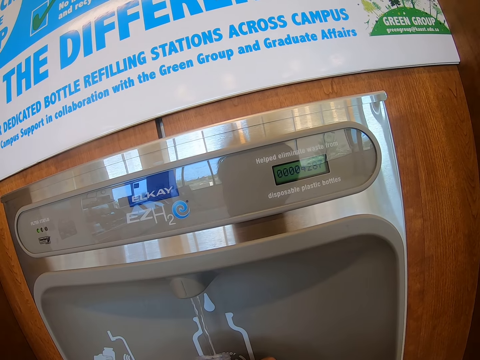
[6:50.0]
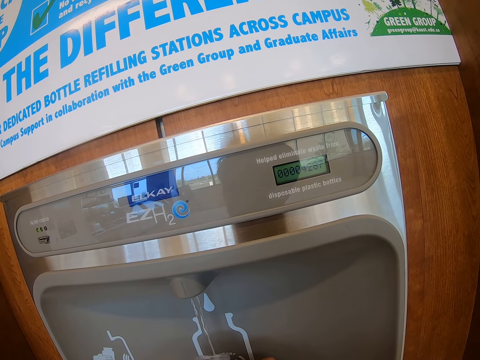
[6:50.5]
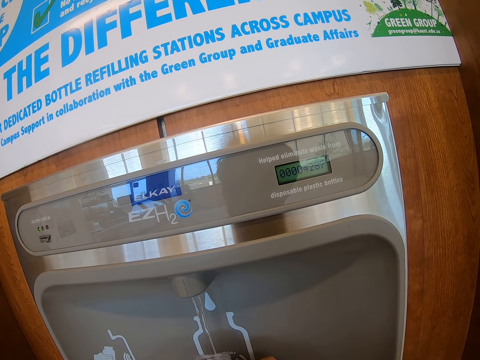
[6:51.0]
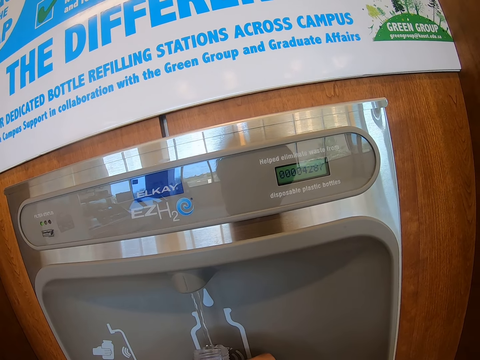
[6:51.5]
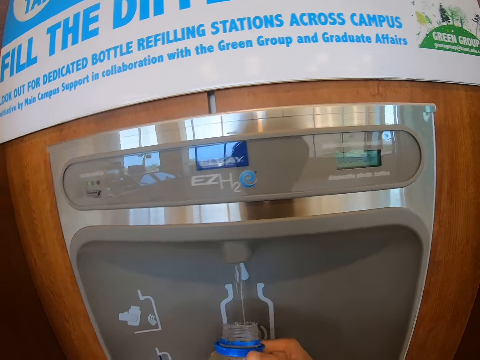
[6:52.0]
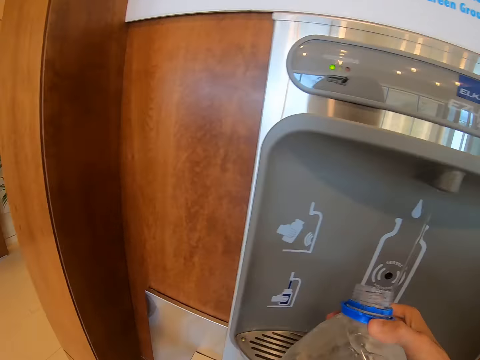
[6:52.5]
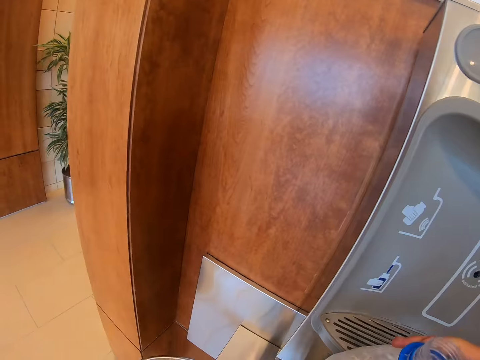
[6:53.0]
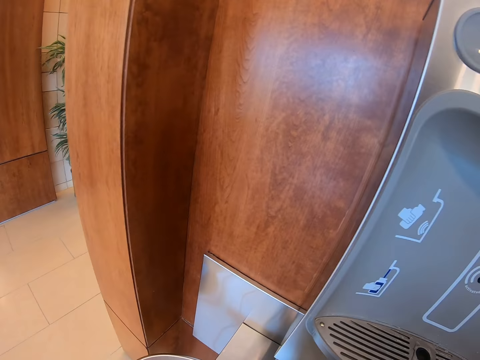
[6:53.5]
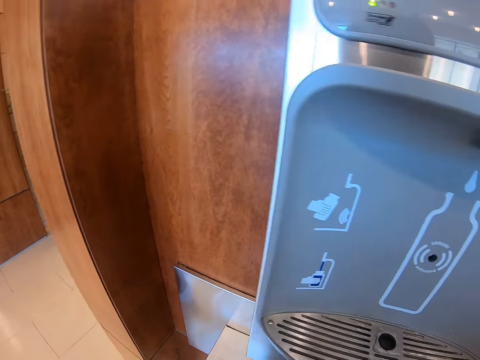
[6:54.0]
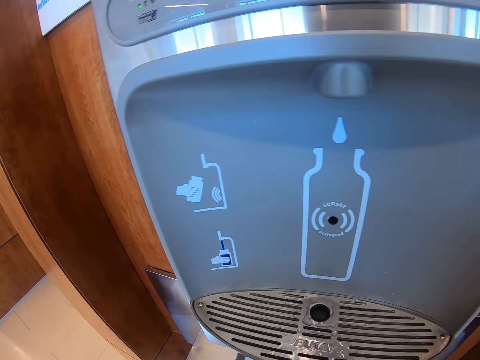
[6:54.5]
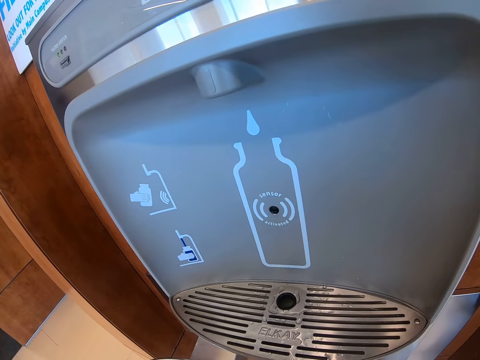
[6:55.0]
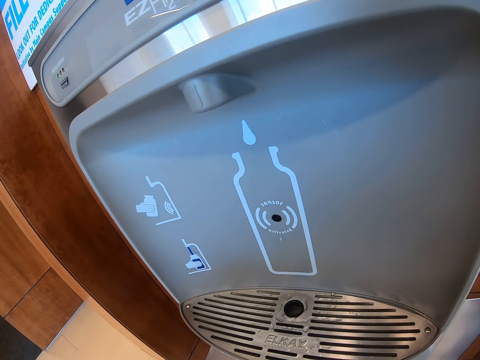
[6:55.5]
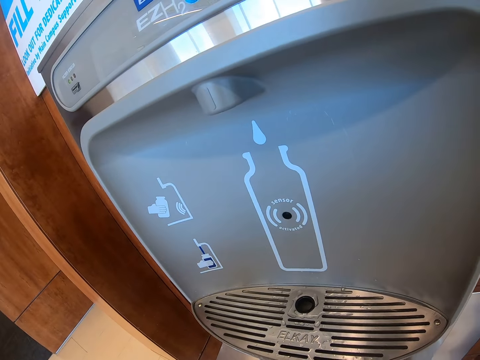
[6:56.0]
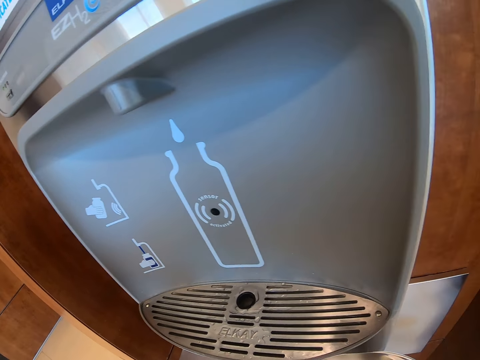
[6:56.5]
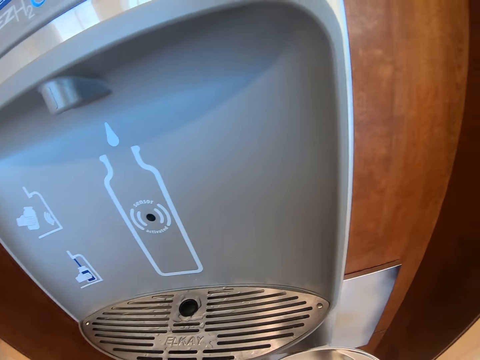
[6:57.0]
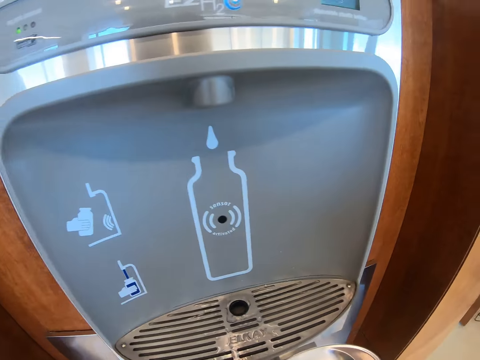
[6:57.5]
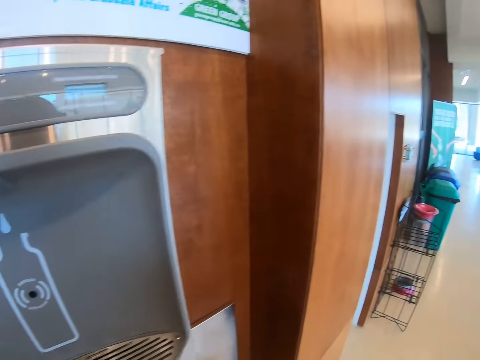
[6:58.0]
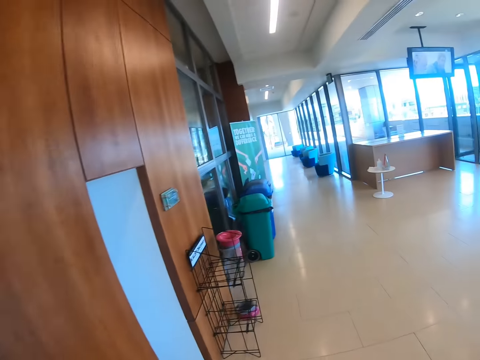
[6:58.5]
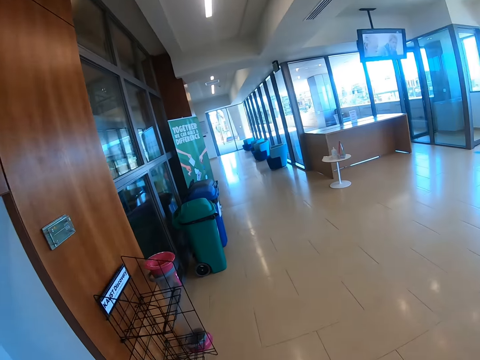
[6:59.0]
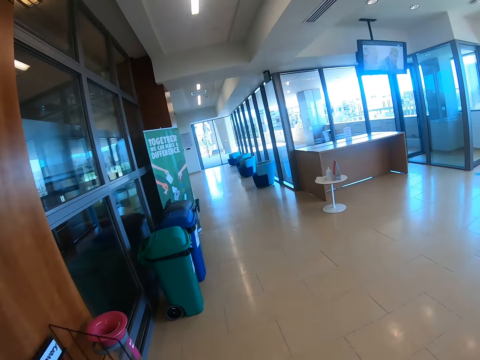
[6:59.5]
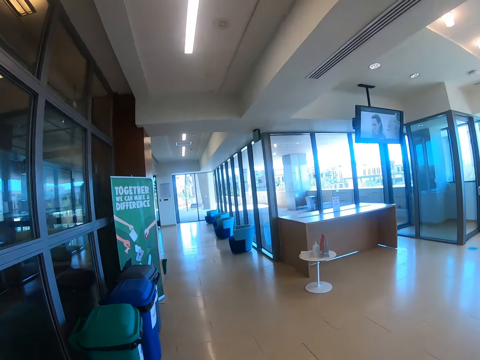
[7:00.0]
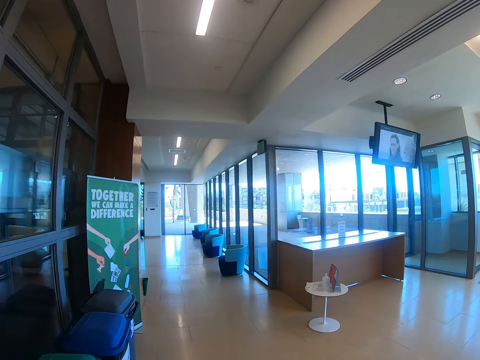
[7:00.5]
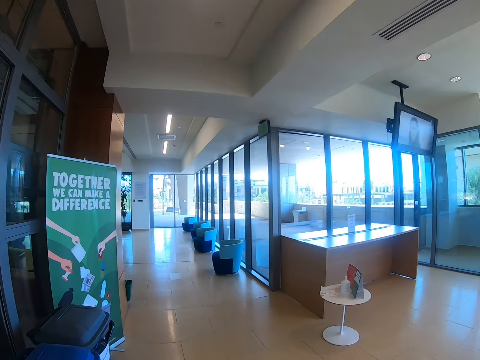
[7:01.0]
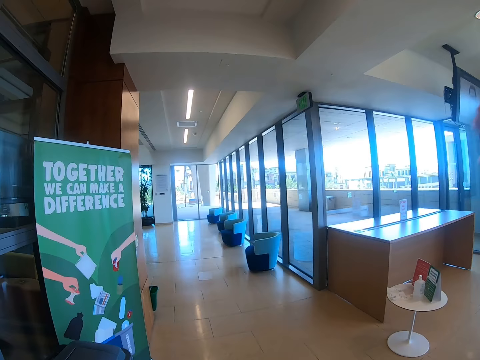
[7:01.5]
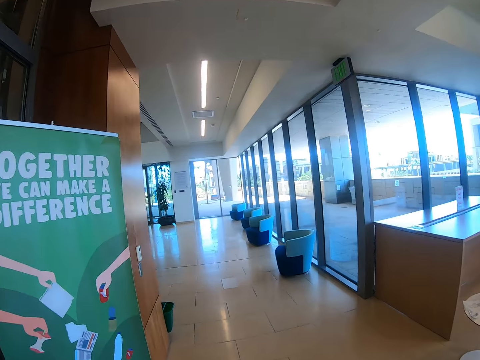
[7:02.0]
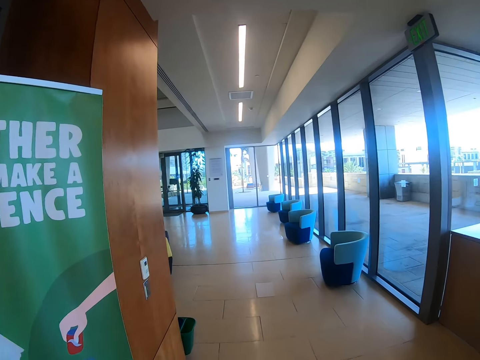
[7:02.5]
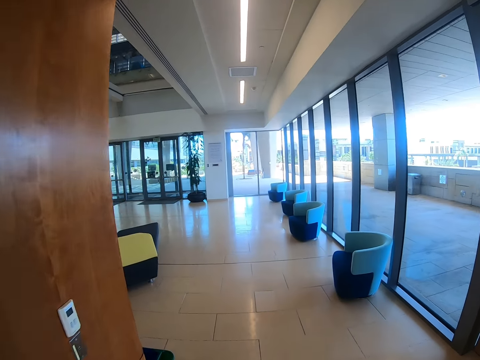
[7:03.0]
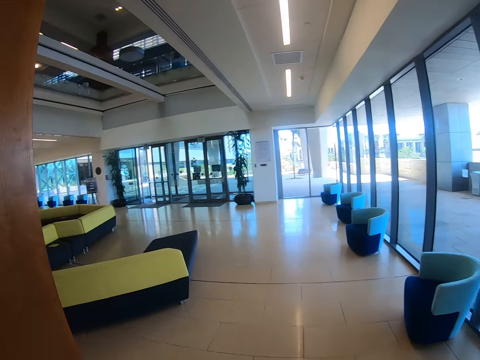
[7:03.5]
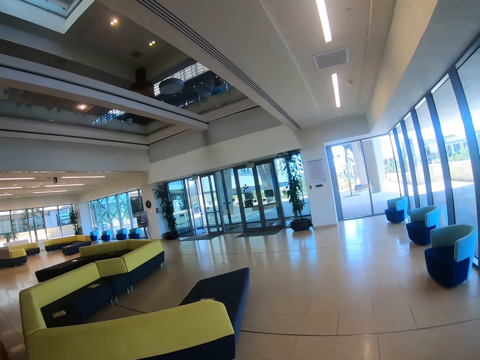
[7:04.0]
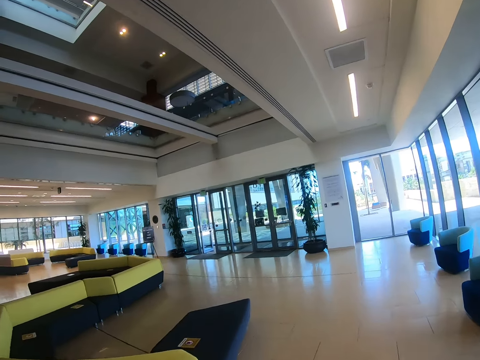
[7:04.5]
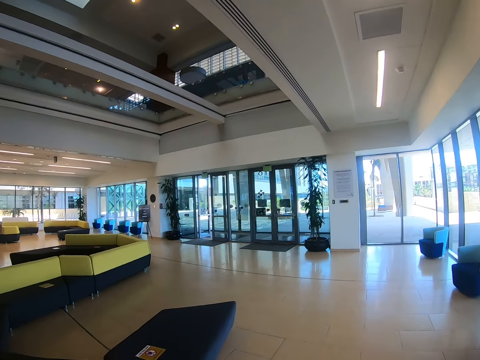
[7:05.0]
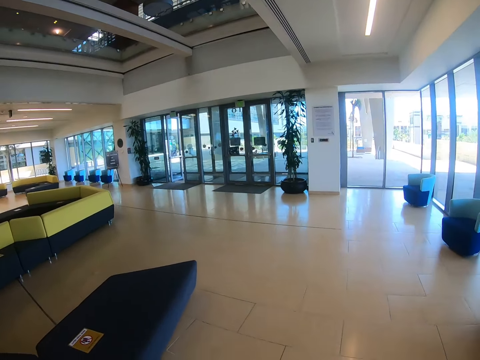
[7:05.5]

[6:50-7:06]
The camera wearer takes the water bottle off the dispenser. They look around, walk with the water bottle and lift up the hand.

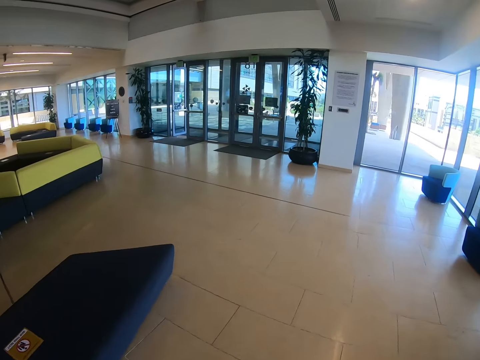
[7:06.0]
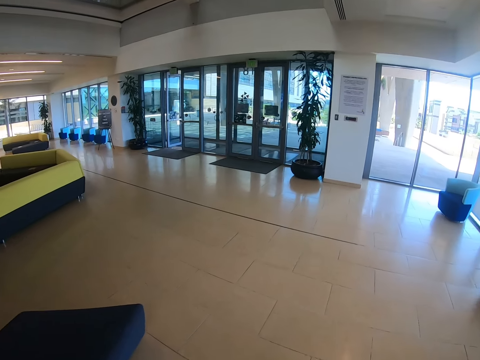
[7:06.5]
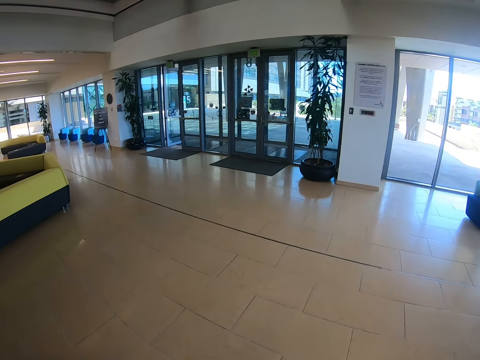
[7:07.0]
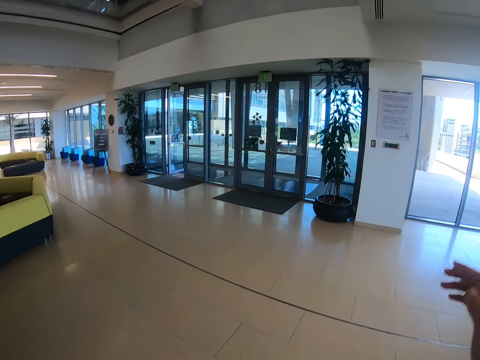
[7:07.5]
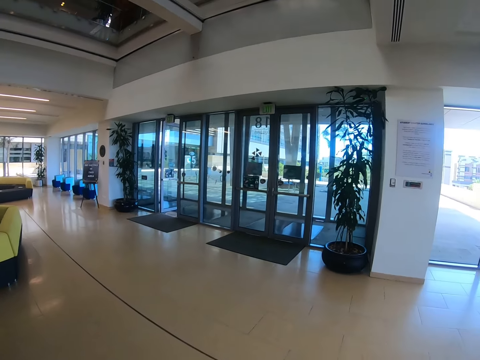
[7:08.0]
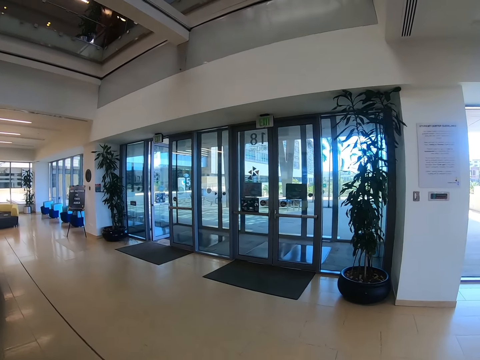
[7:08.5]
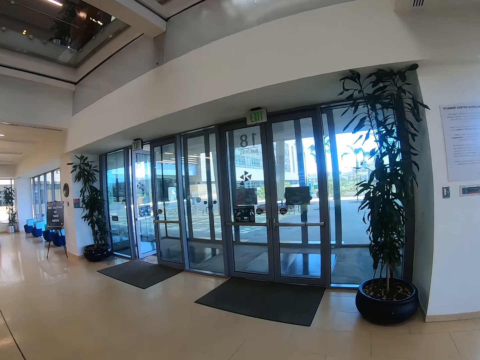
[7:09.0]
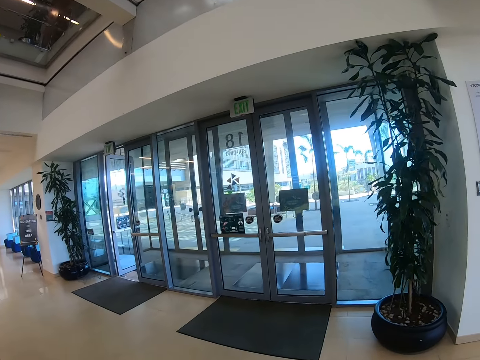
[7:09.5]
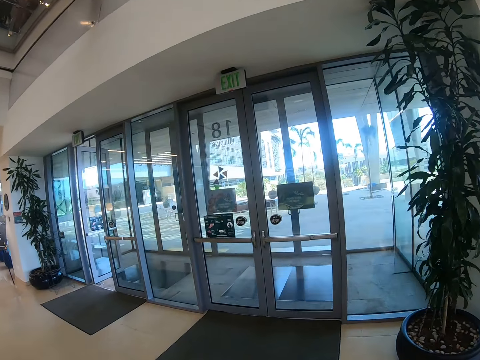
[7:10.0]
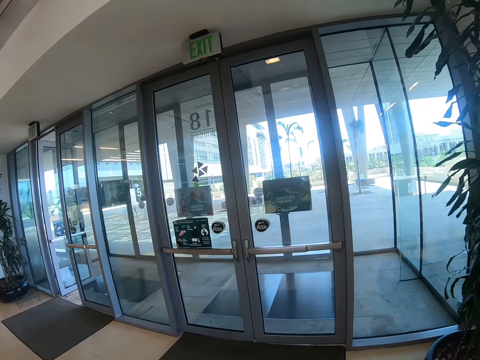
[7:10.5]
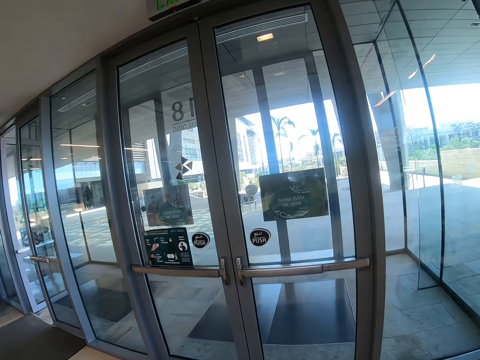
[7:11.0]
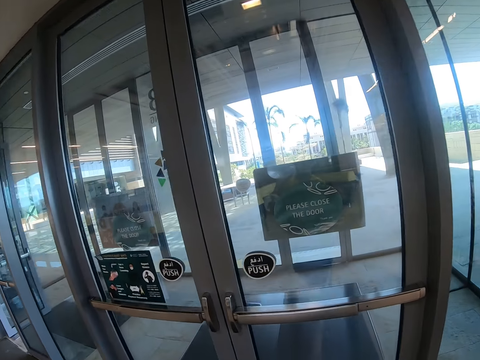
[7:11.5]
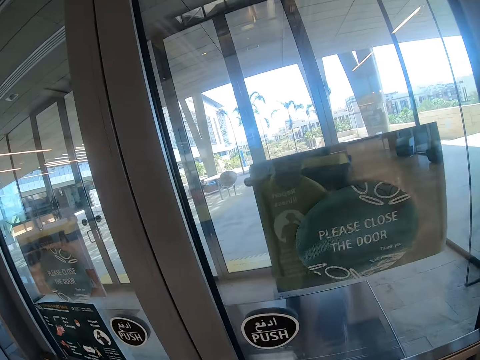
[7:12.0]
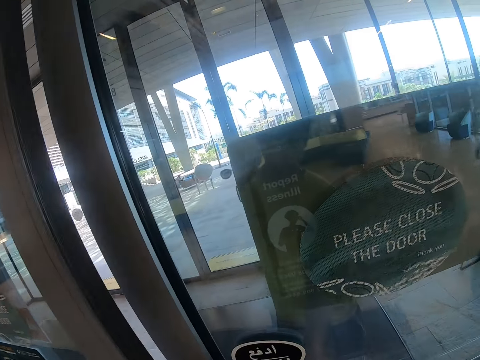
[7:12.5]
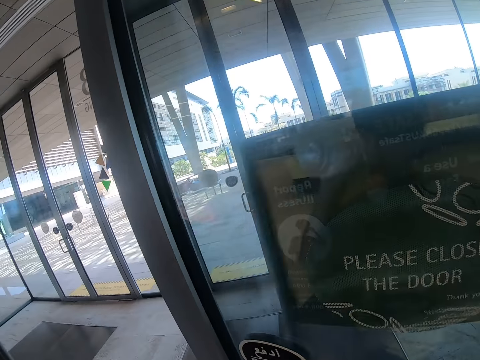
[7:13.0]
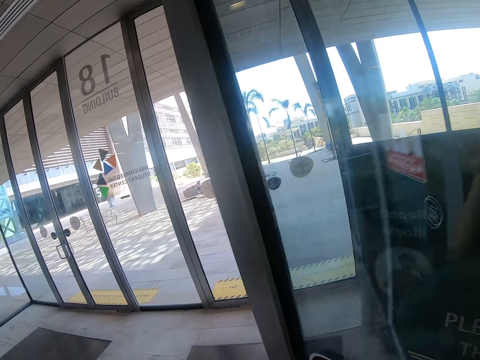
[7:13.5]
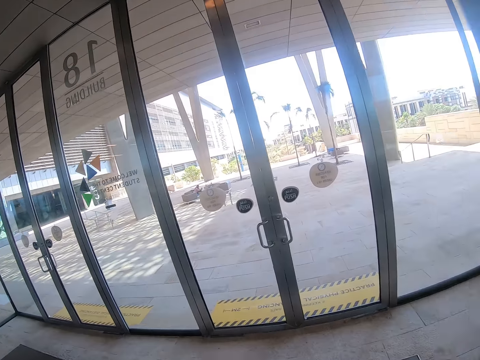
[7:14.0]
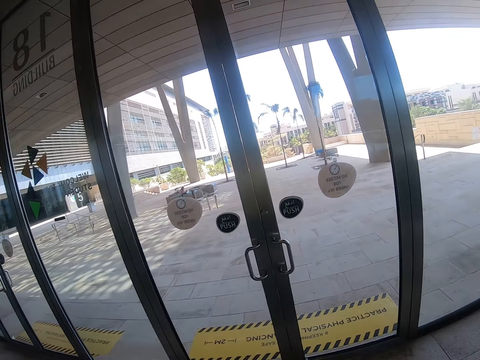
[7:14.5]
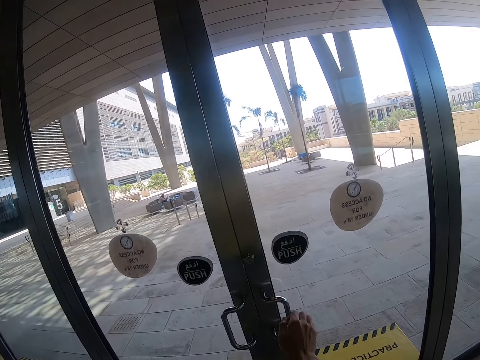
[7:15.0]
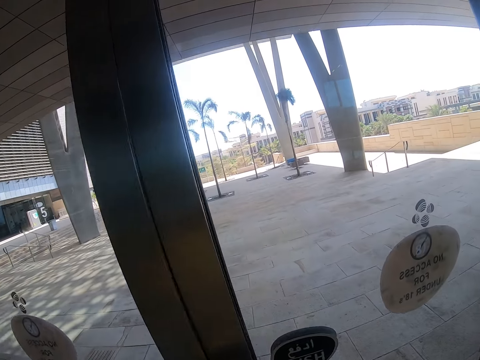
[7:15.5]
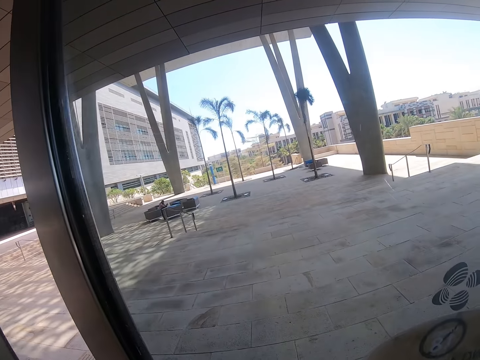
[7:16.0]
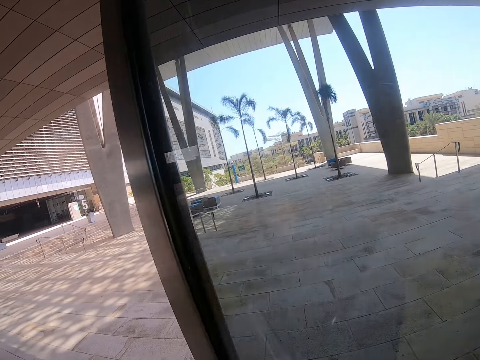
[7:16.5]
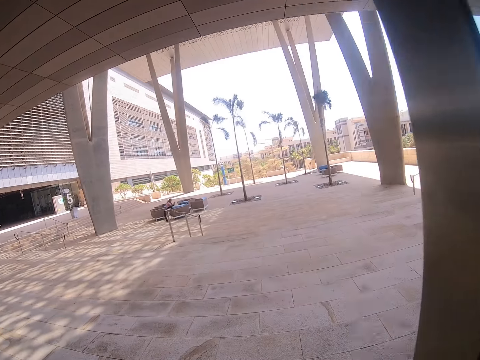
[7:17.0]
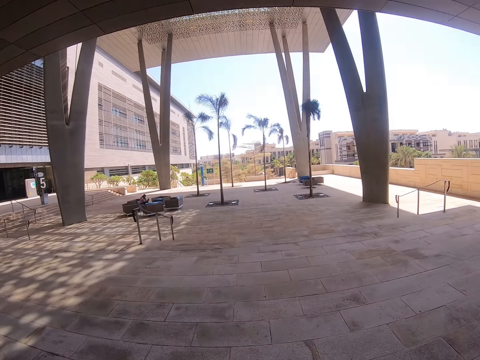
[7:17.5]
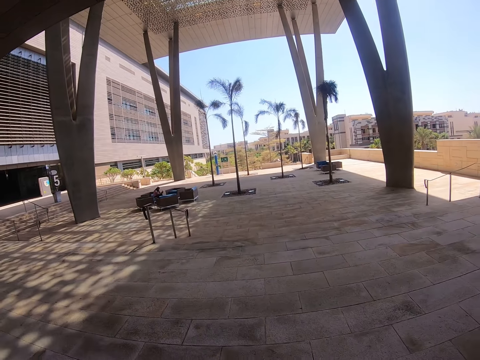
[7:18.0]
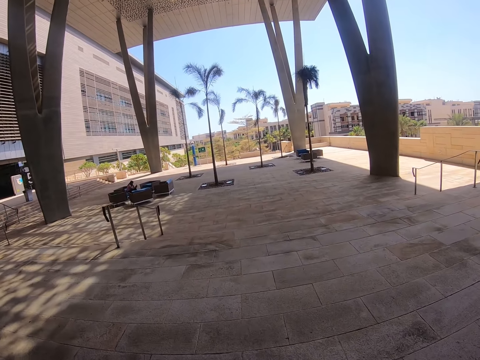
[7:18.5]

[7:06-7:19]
The camera wearer pushes the door open. They walk through the door. They walk around. They push the door open. They walk through the door. They walk around.
